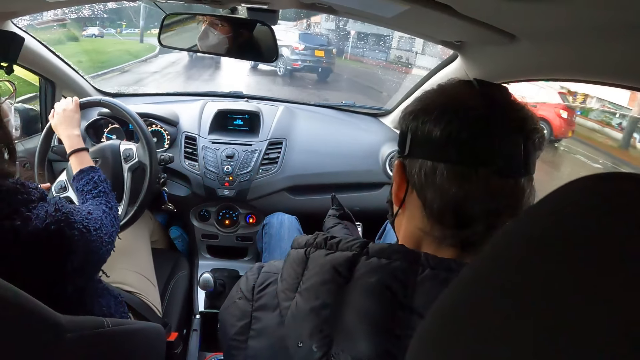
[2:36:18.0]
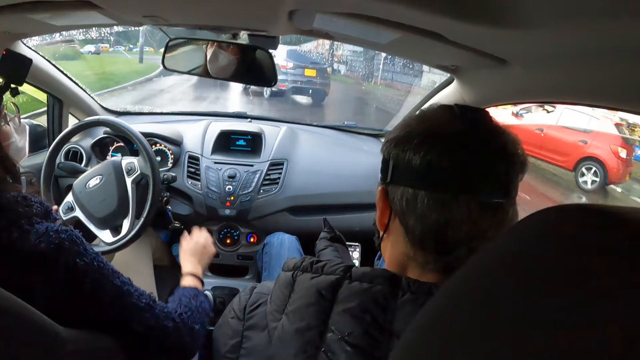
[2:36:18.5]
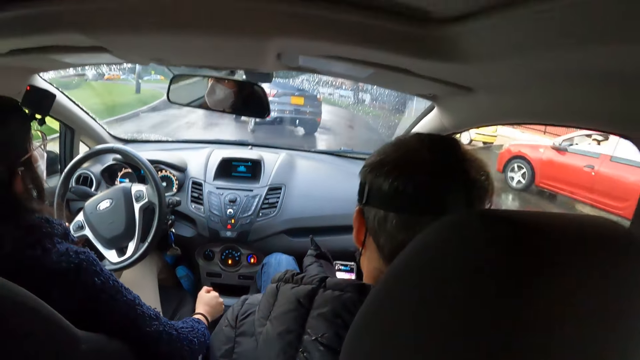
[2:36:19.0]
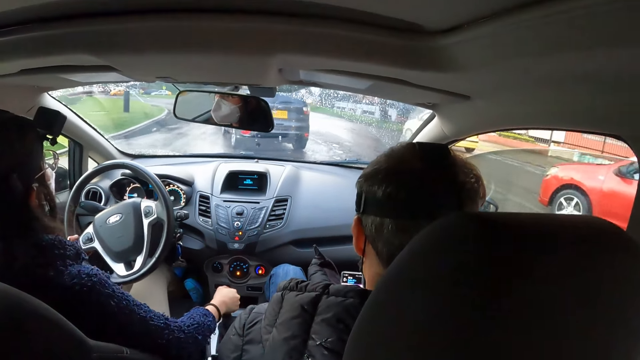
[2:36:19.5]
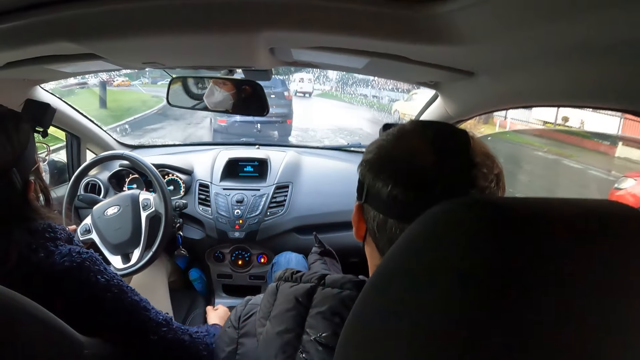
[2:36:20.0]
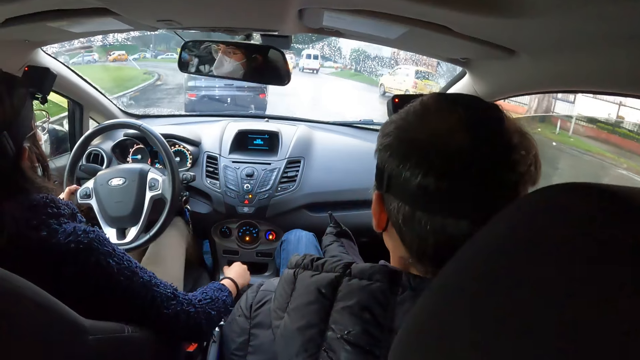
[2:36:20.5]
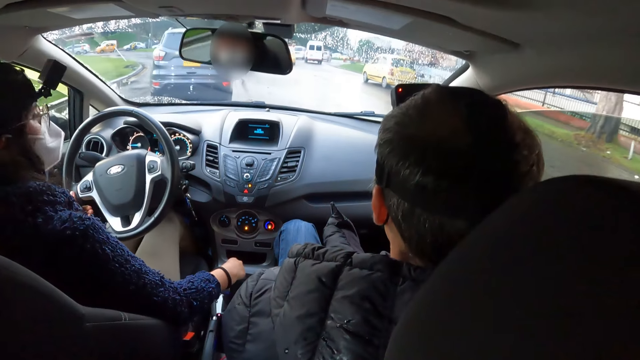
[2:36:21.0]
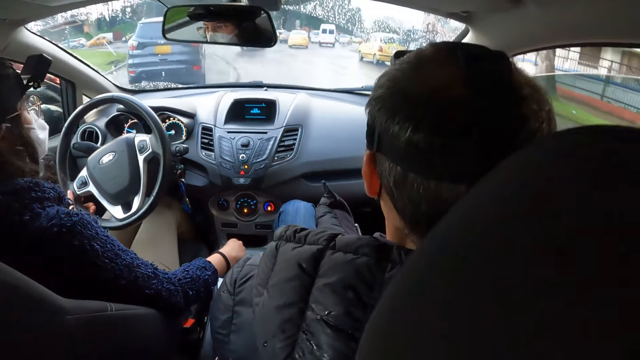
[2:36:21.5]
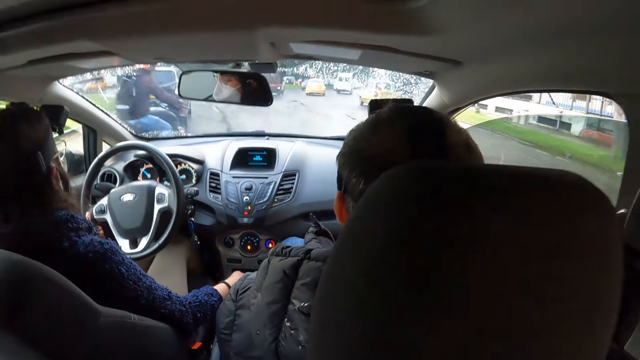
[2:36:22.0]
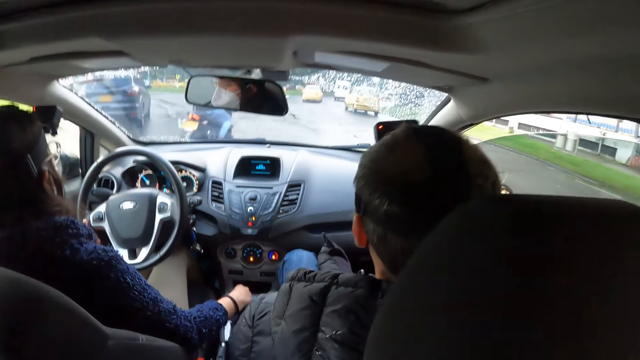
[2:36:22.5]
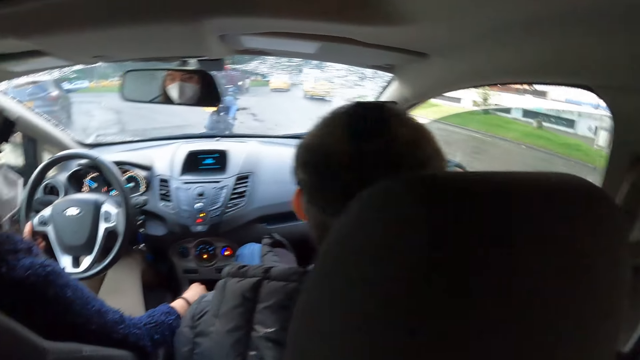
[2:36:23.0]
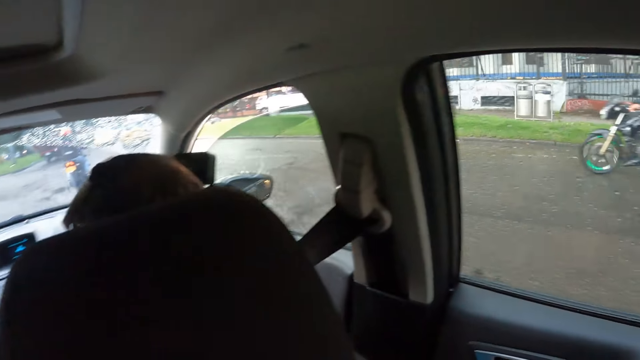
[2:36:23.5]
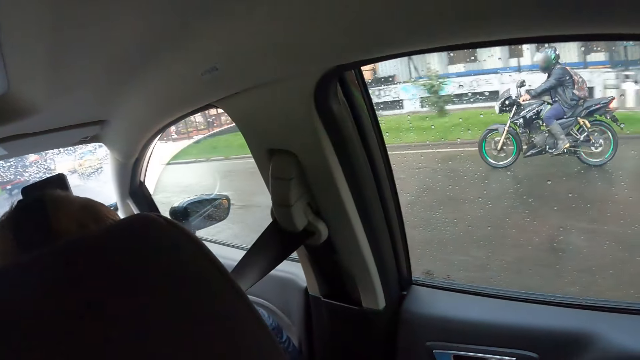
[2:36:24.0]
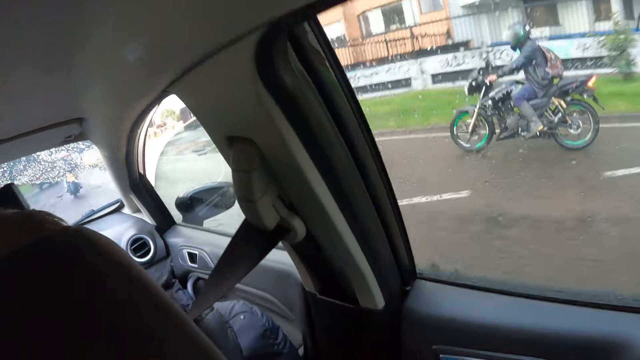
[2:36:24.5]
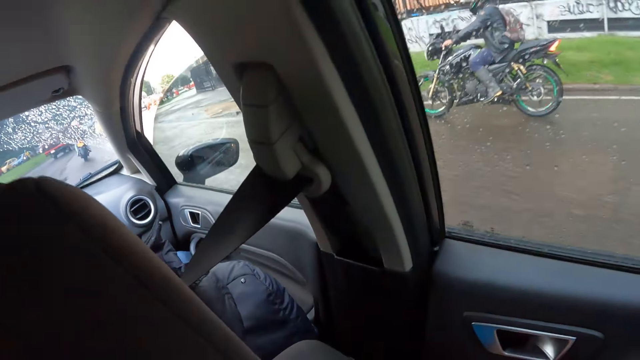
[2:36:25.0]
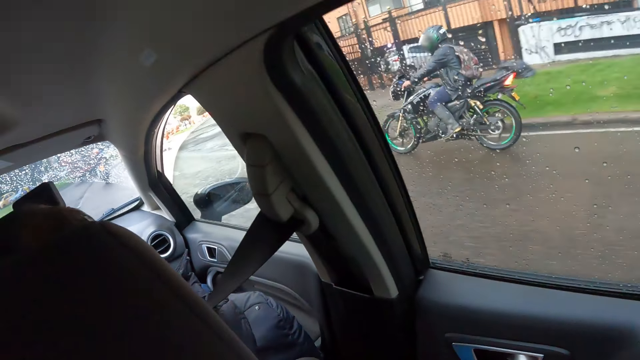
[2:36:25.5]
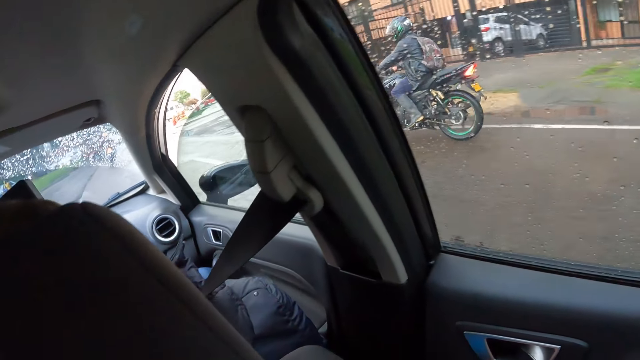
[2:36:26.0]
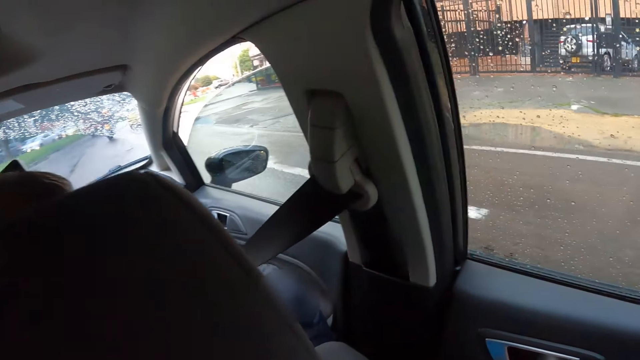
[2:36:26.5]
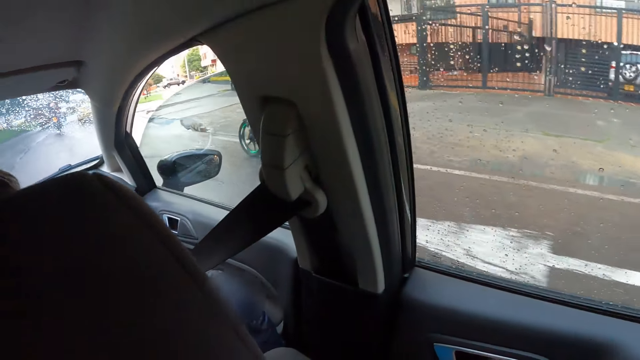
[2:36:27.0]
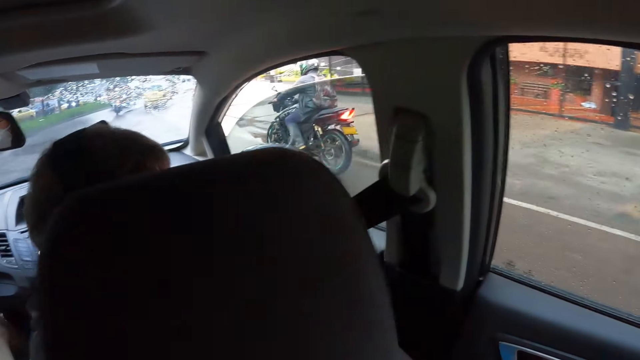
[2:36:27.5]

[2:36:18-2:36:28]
The woman operates the gear in the car with her right hand. A man rides a bike.

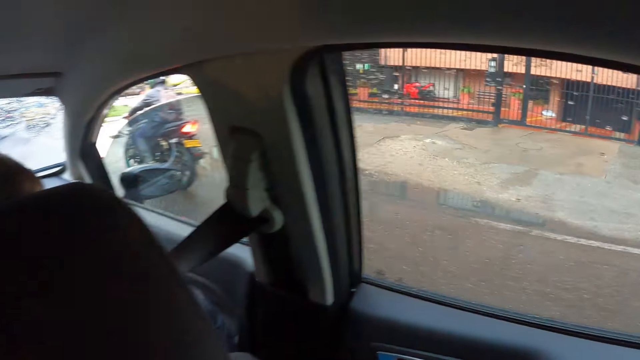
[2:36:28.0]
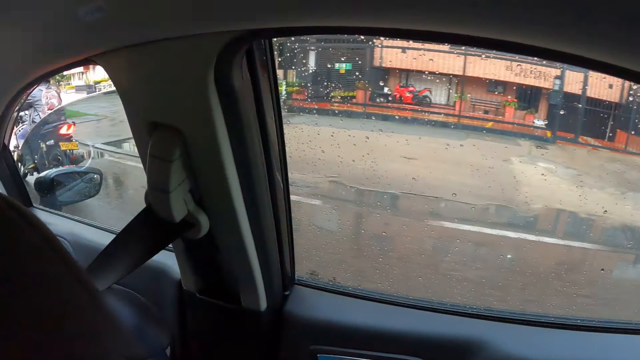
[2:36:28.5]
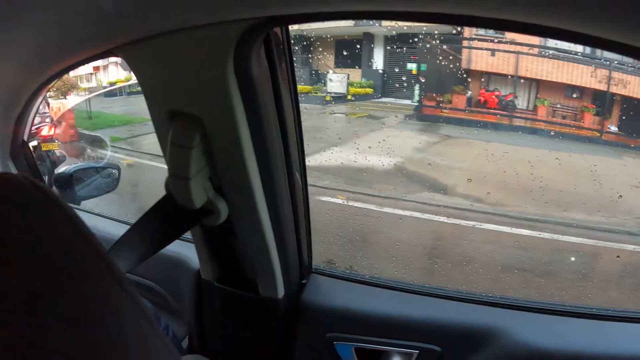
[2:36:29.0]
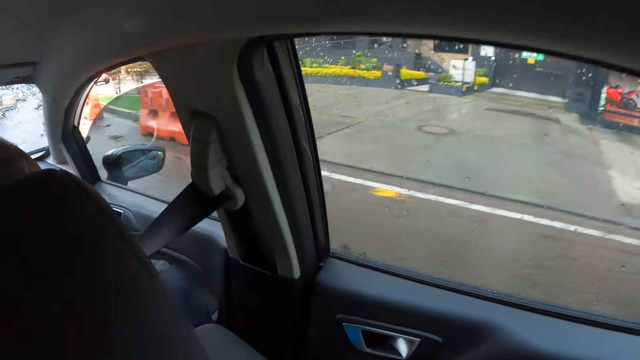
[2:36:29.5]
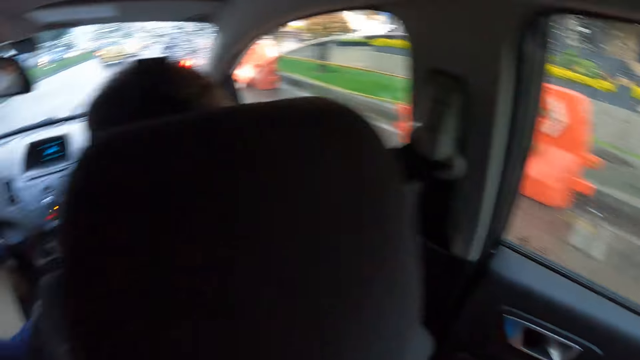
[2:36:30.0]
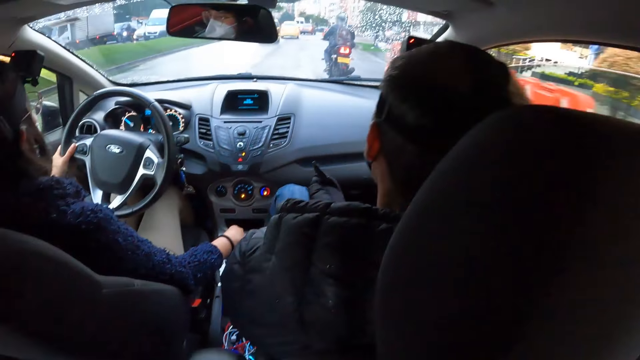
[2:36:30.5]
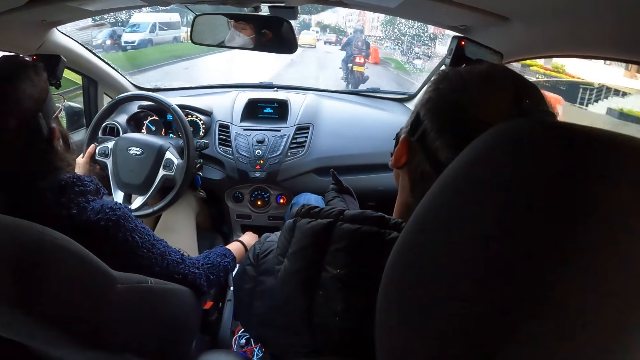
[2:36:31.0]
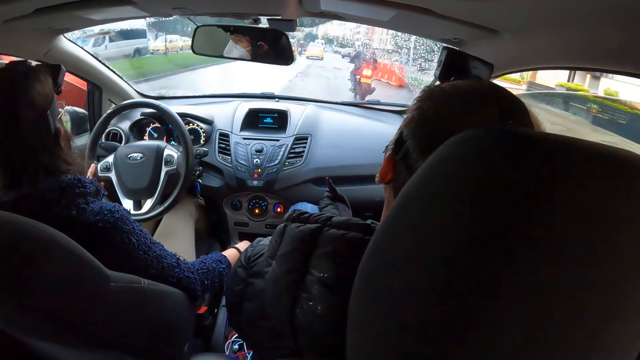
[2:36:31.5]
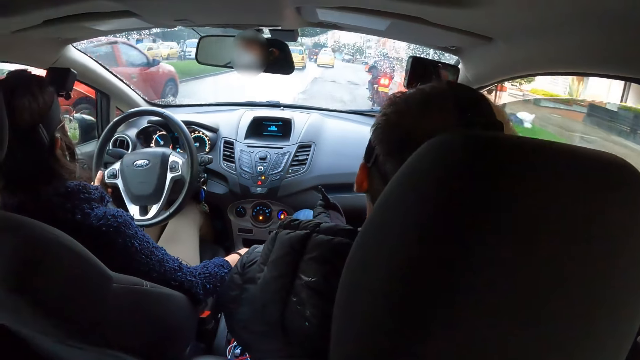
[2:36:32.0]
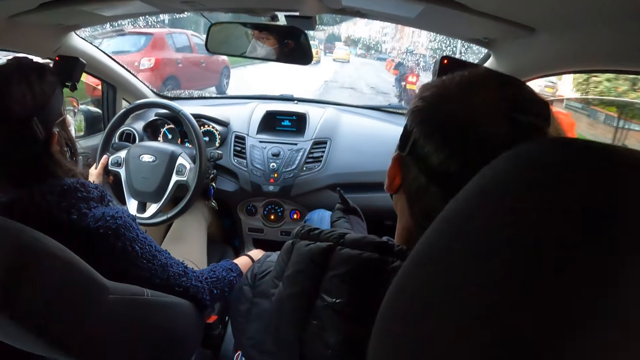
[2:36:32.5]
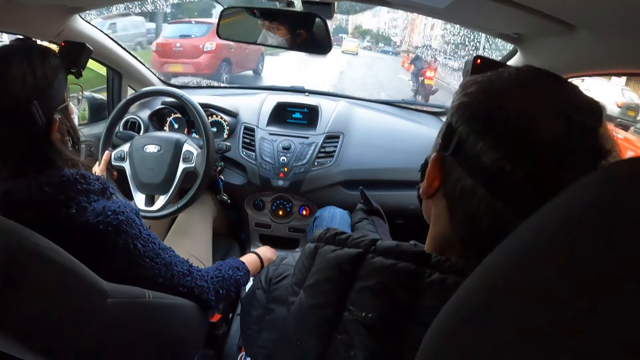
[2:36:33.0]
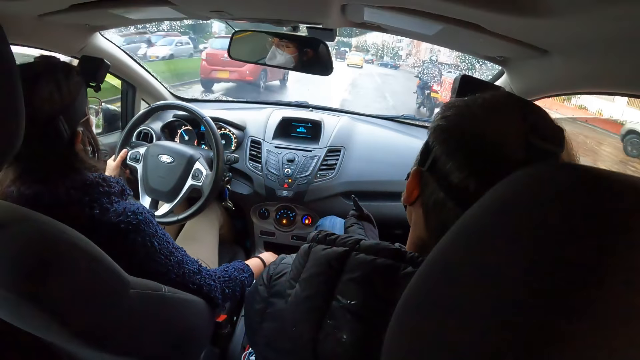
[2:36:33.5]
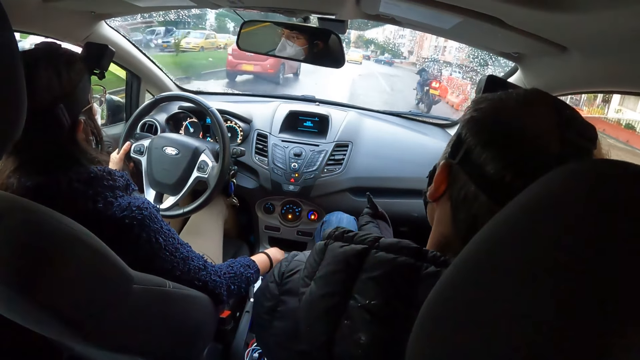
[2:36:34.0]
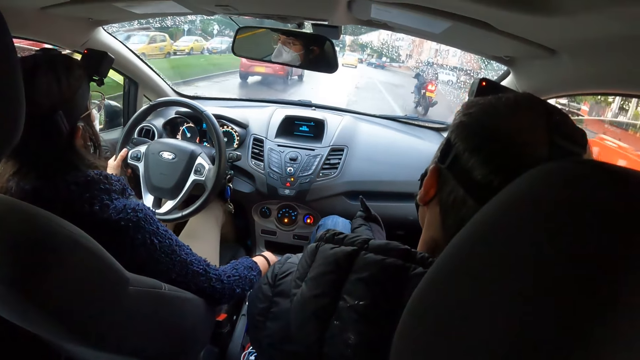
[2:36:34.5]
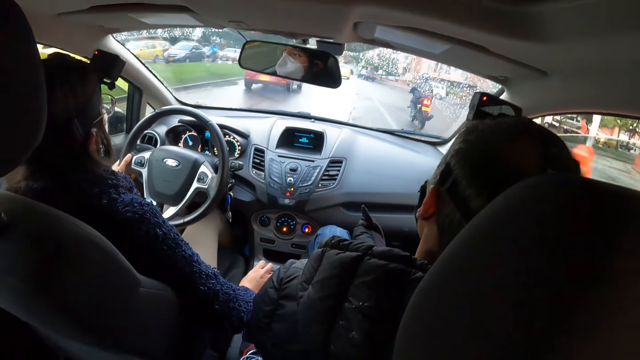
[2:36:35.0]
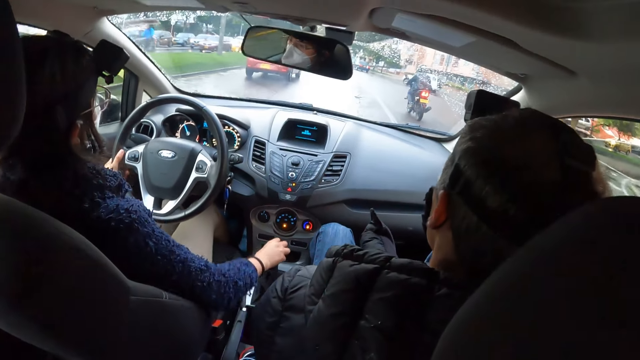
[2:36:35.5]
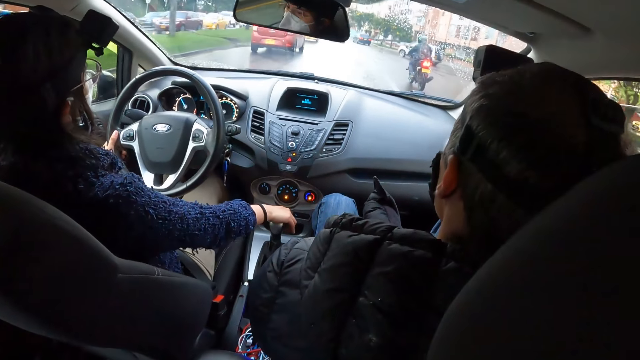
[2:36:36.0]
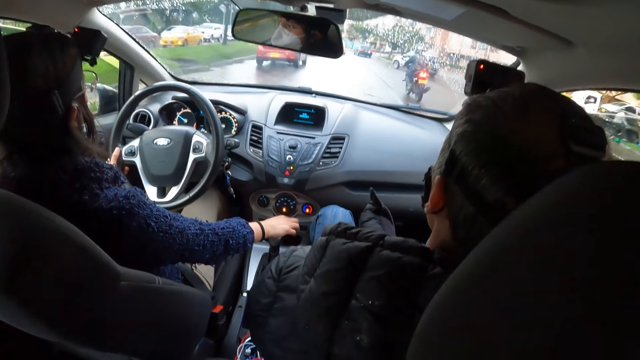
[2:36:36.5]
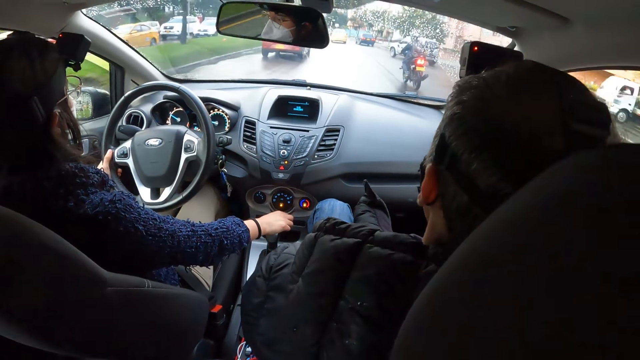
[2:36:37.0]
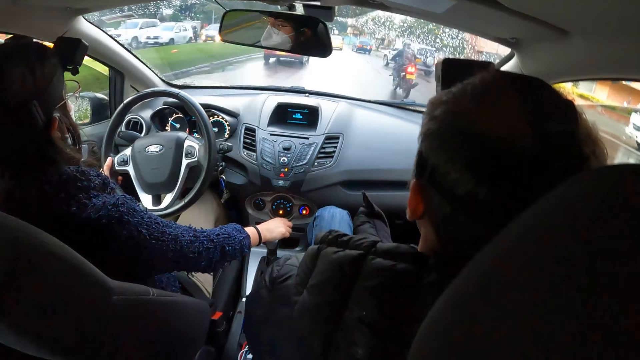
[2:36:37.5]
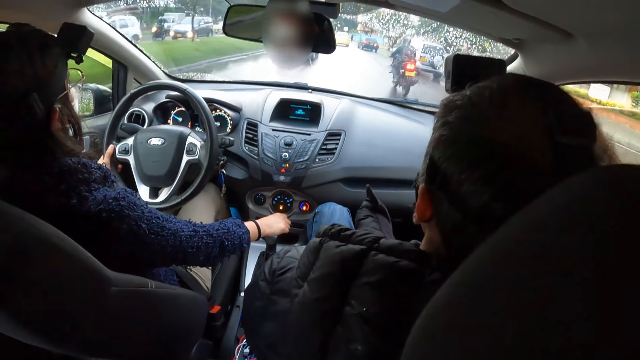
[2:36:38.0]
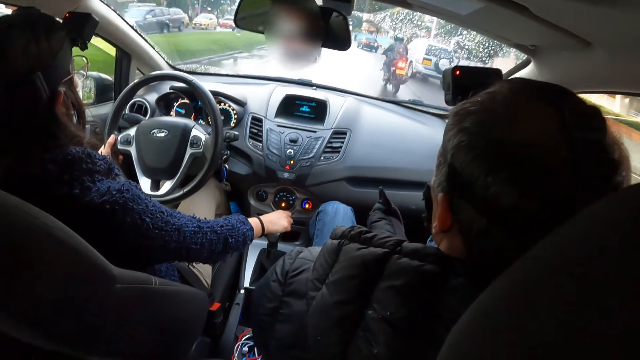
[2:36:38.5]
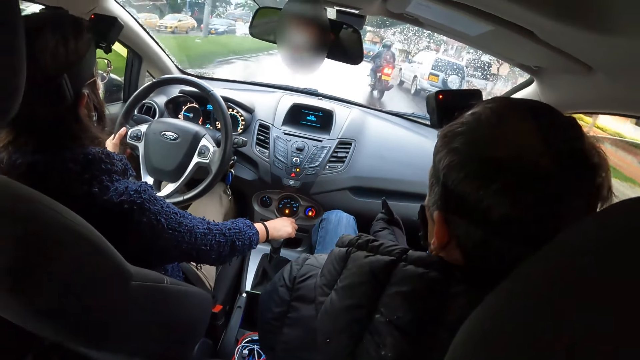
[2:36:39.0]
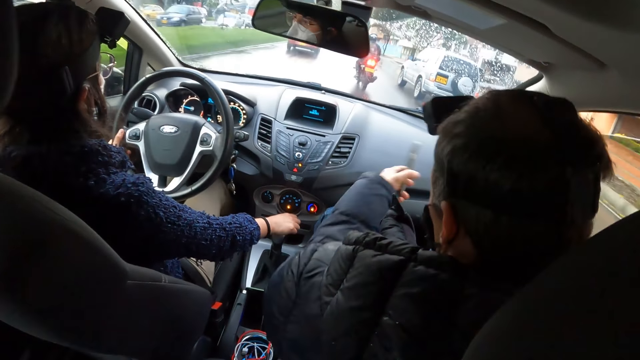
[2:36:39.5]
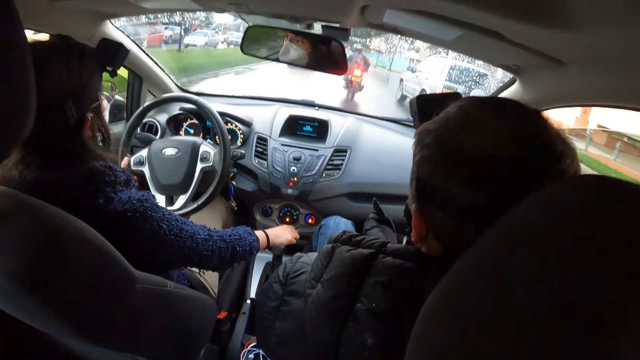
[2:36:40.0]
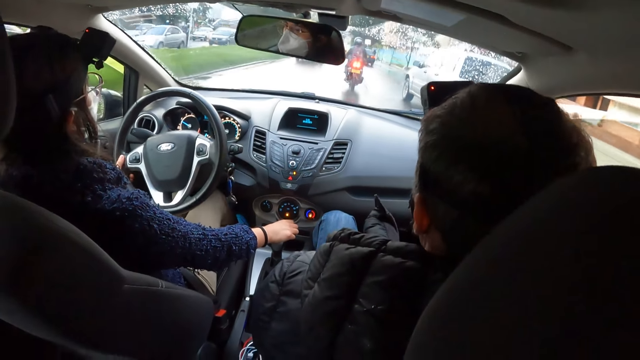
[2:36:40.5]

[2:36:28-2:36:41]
A woman drives a car. A man rides a bike. Another man gesticulates in the car with his left hand.
